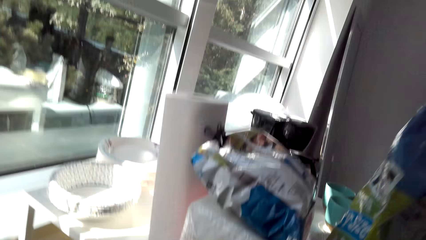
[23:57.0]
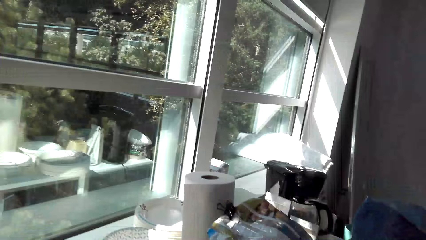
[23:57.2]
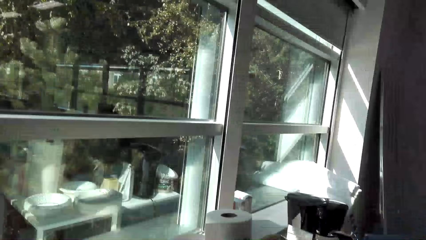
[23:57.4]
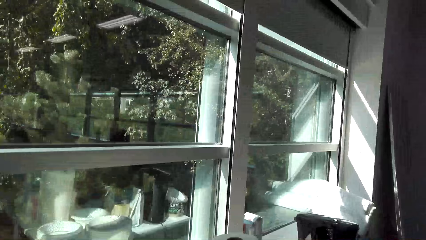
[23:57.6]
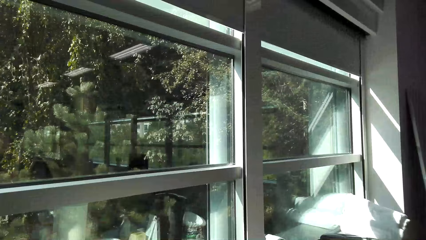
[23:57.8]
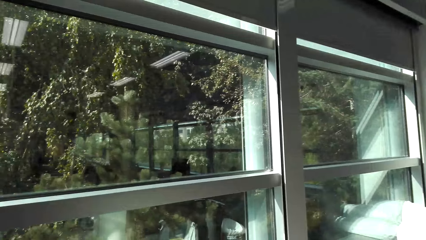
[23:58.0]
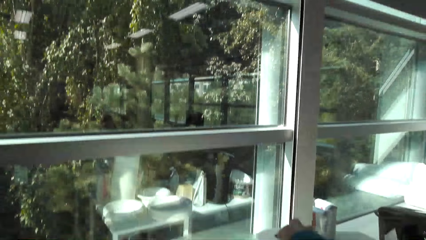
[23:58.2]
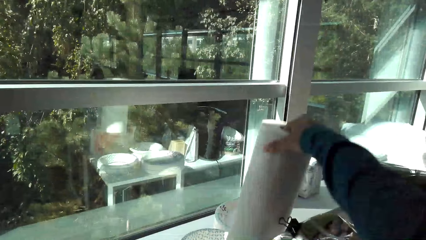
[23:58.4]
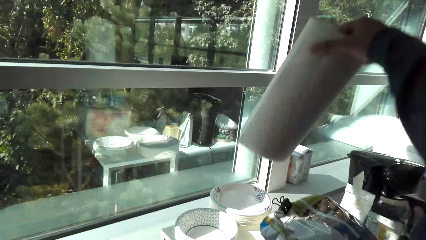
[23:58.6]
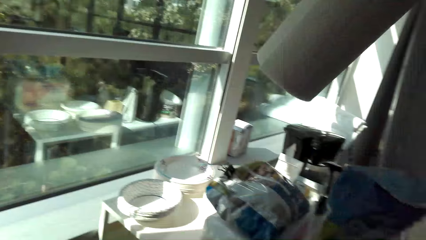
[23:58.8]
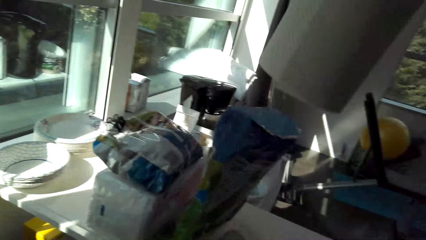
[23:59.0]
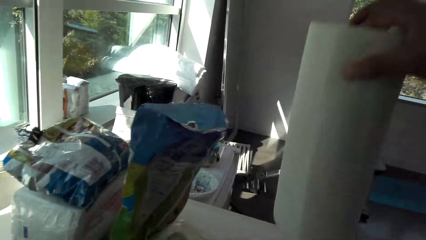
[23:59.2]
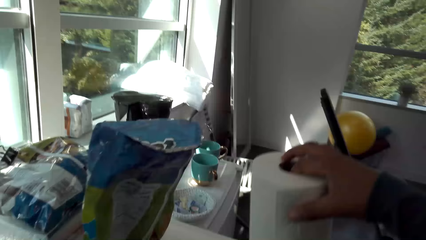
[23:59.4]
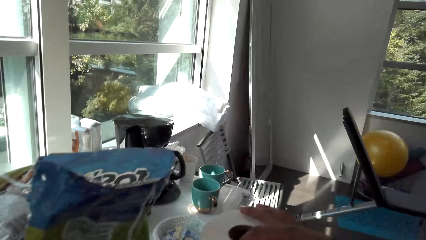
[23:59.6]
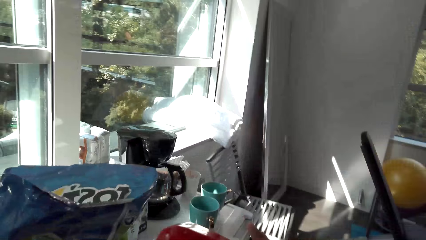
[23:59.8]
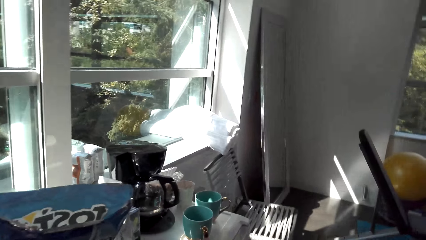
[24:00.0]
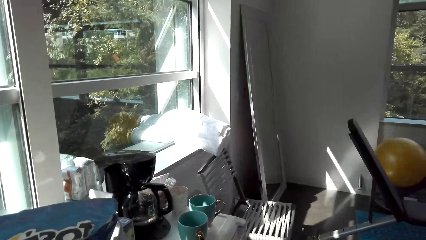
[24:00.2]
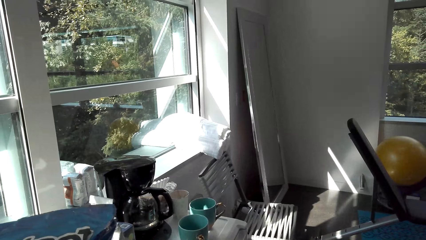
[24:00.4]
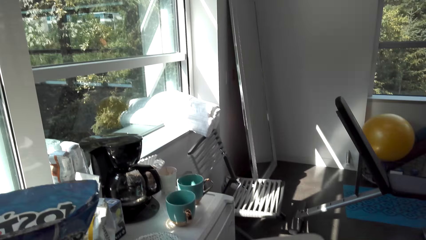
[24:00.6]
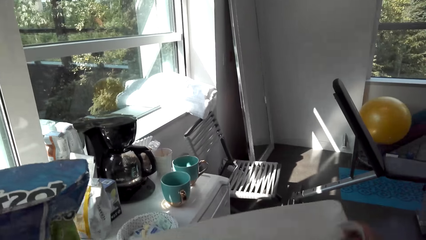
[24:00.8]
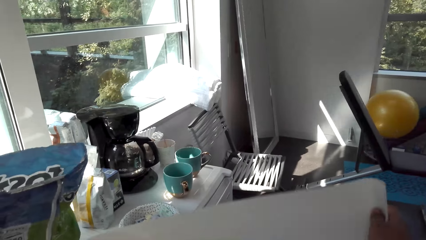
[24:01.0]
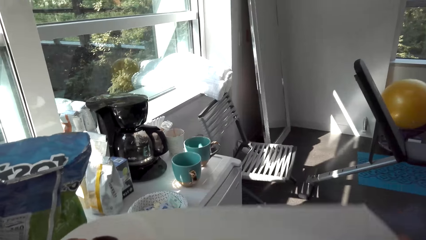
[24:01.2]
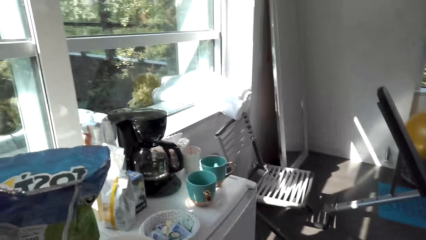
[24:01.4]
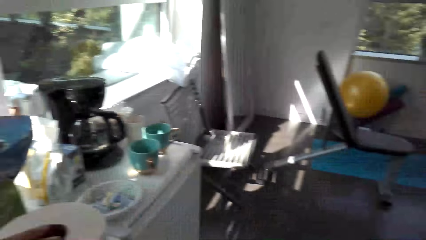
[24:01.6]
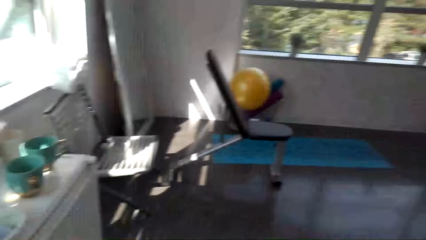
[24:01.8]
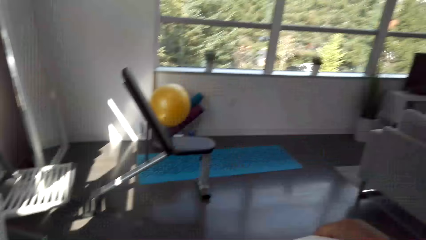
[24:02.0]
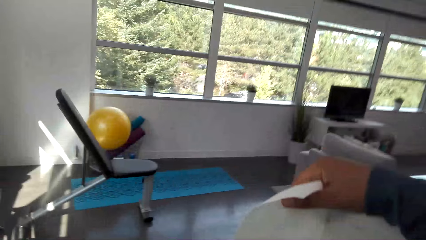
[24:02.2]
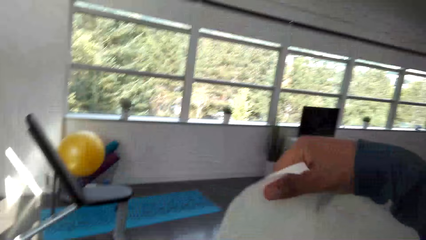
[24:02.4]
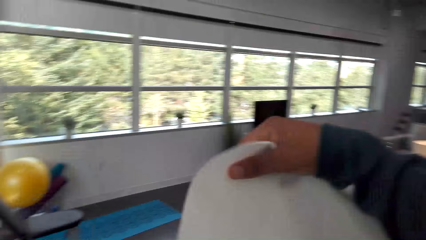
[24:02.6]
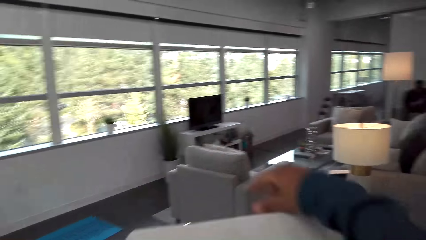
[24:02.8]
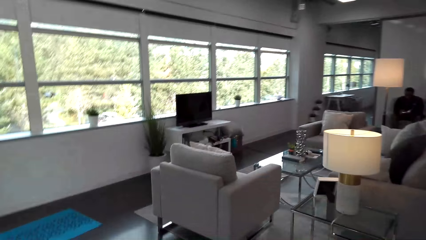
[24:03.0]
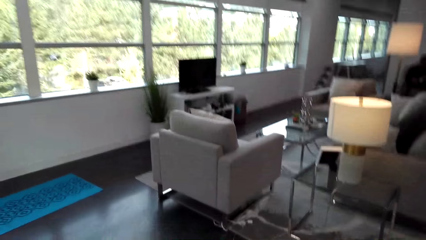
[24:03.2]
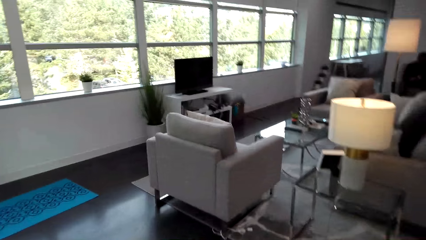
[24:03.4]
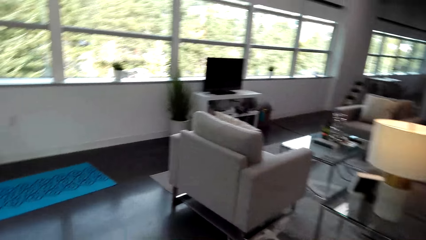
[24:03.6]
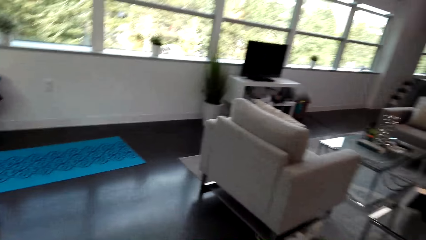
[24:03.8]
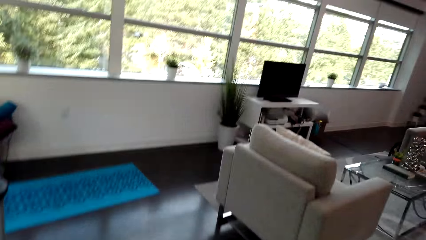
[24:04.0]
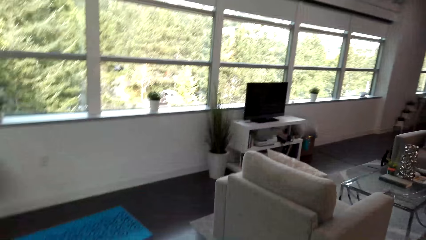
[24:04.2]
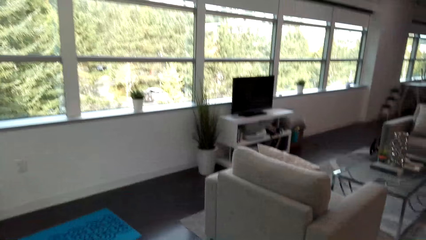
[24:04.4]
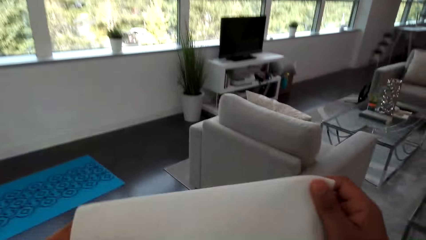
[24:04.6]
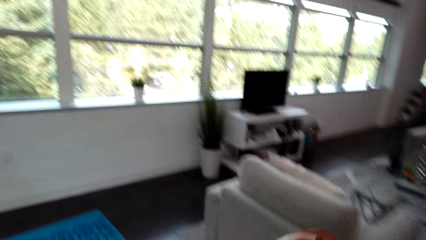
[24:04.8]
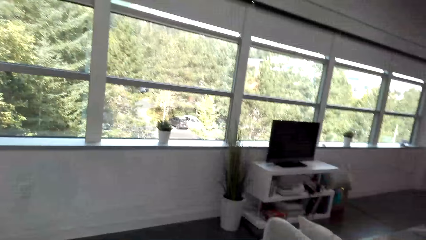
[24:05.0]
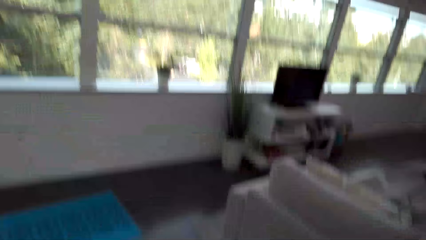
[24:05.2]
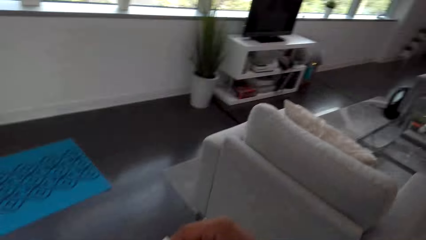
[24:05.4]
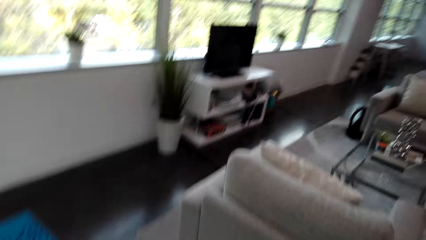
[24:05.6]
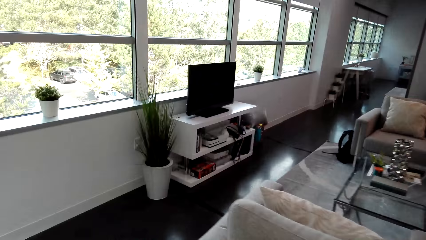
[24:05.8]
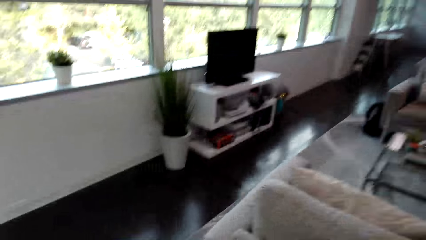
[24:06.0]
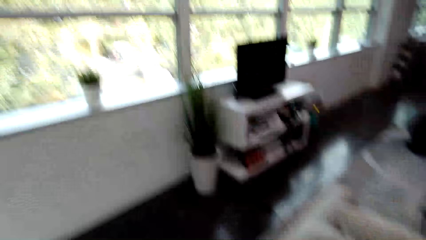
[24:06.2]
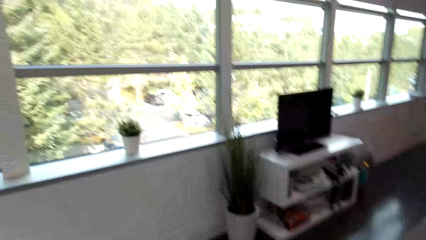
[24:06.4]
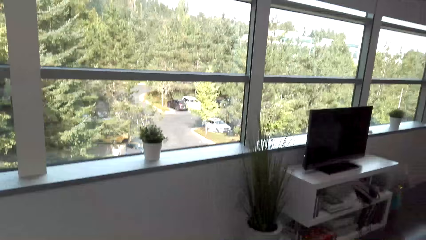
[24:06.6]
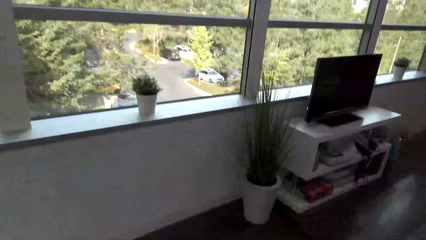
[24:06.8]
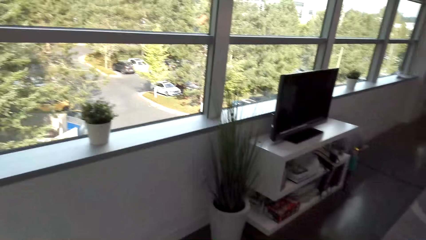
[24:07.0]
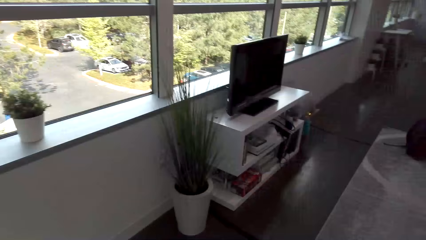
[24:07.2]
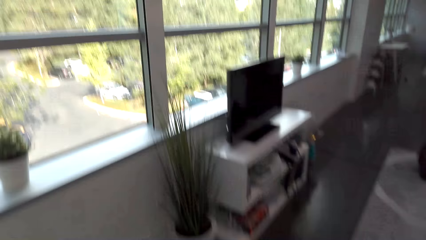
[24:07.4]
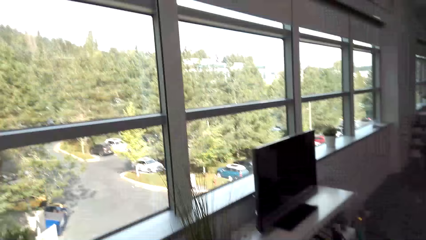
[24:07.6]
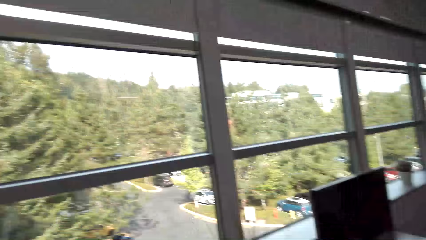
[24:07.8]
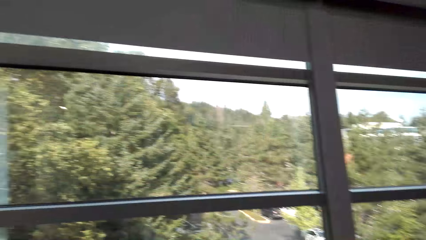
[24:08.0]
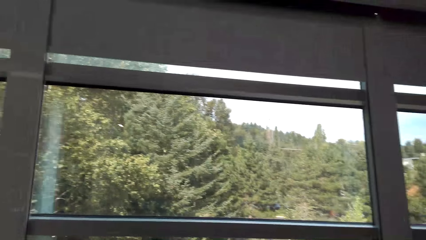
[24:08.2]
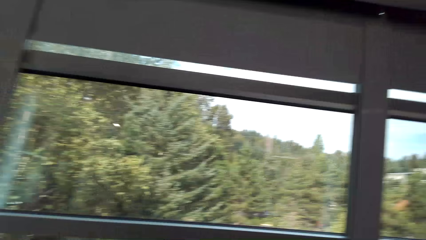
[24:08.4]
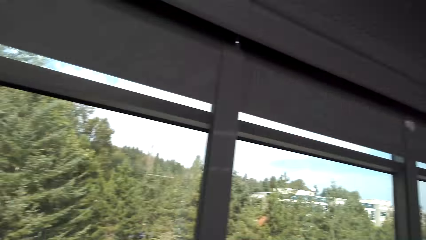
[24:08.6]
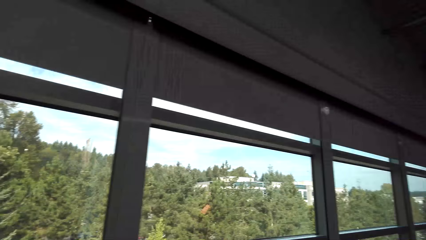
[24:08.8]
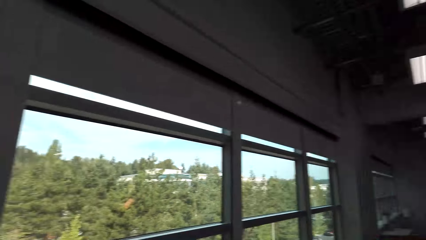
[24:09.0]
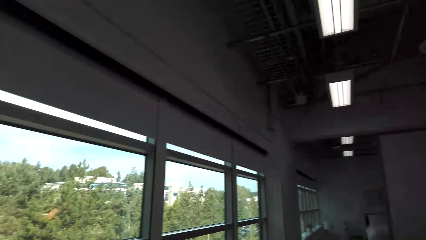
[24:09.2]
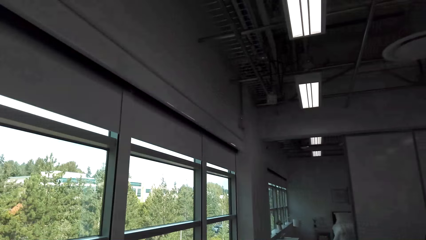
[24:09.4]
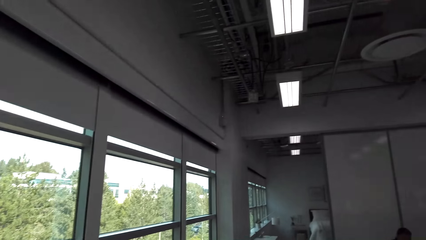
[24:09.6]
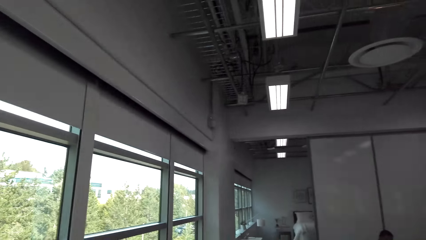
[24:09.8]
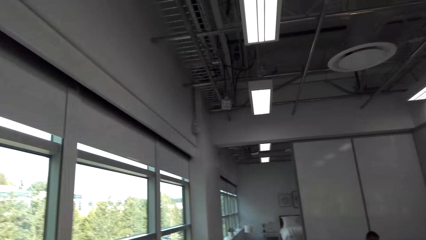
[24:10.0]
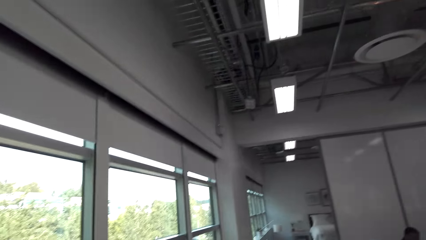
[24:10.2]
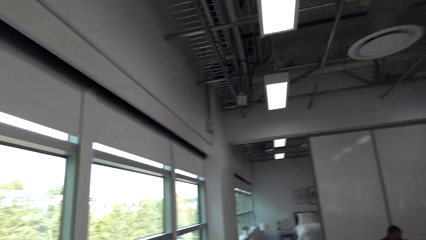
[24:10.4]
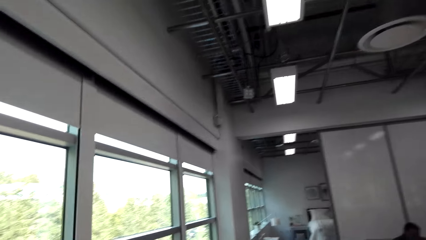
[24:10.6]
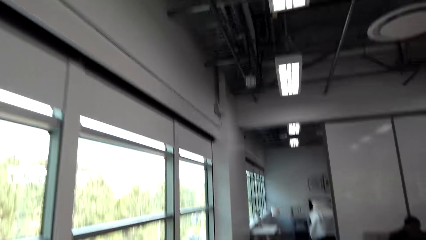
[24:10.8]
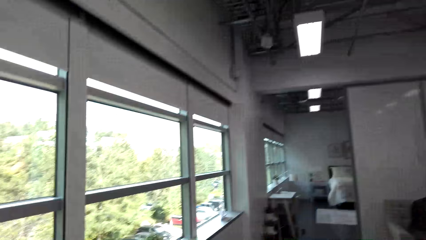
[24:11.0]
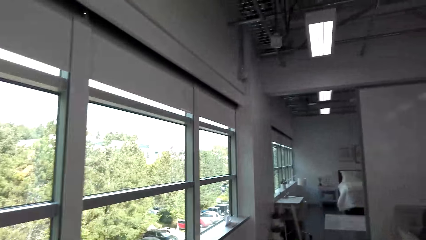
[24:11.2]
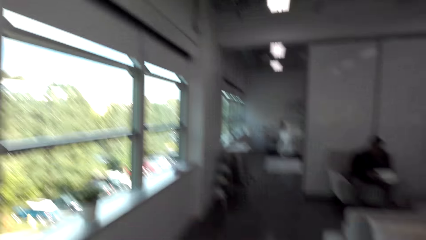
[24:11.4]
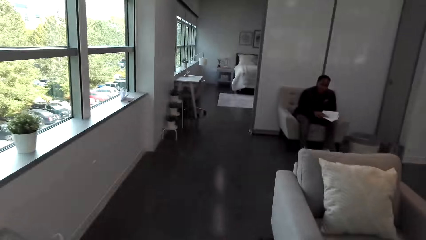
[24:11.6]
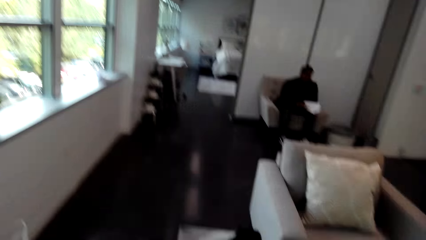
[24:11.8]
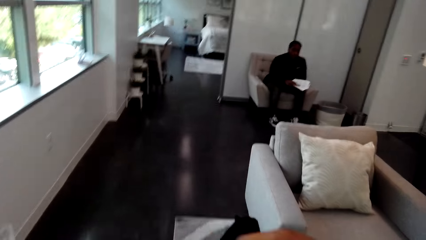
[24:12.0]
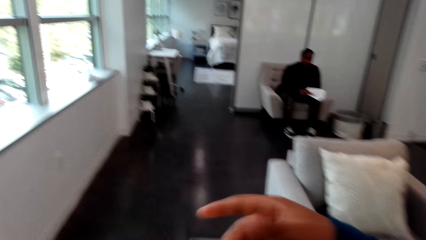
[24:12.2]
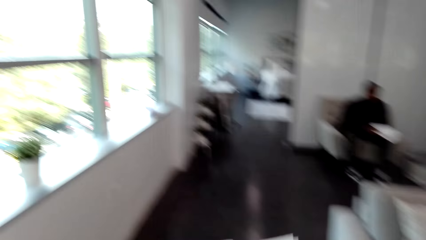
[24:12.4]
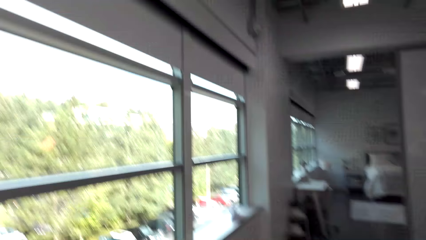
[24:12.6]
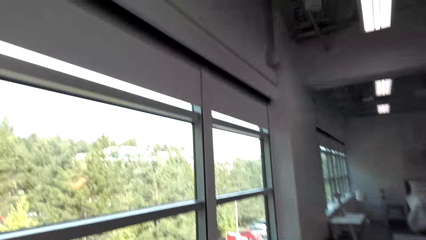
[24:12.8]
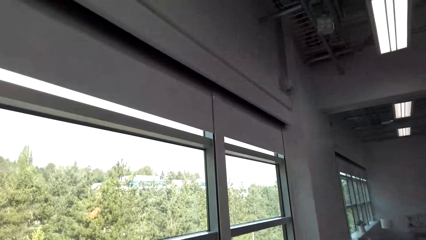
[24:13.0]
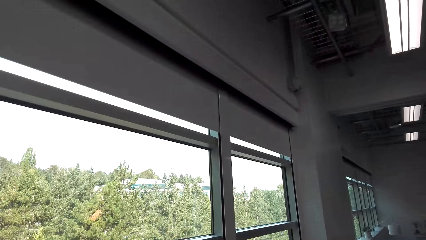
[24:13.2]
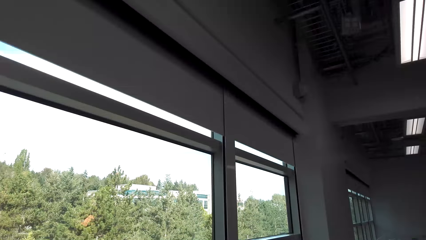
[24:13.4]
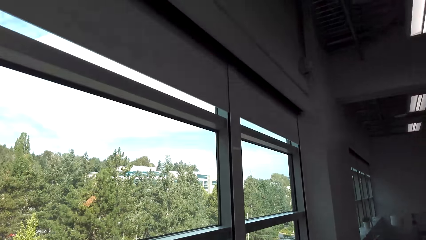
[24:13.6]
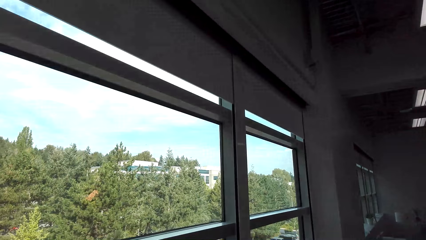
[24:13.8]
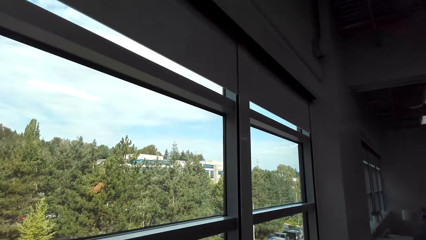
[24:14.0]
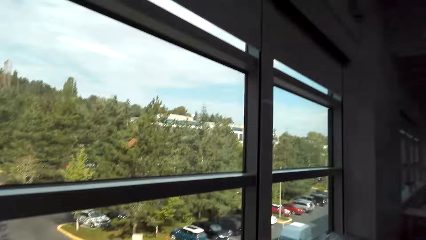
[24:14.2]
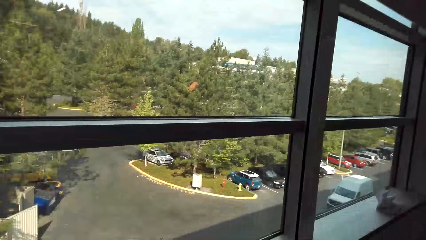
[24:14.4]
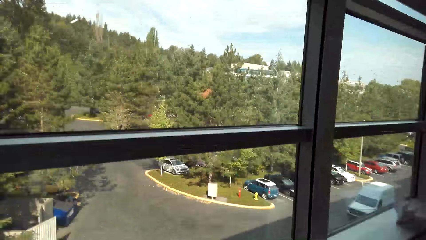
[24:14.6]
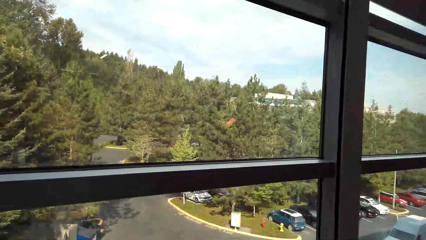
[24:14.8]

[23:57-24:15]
The camera wearer picks a WypAll paper wiper or kitchen tissue roll. They put the paper wiper on the table top. They unroll the kitchen tissue. They raise the tissue. They move around. They cut the paper wipe. They move their hand.
